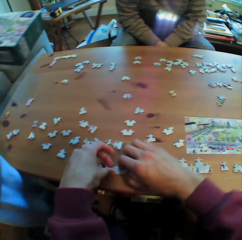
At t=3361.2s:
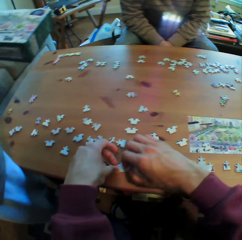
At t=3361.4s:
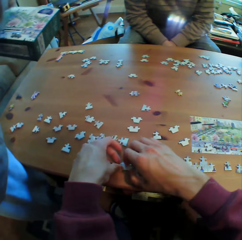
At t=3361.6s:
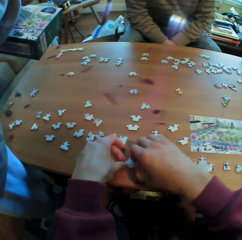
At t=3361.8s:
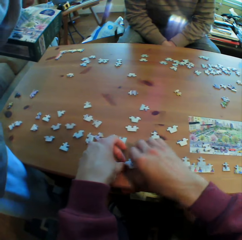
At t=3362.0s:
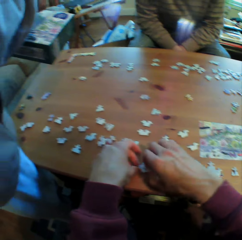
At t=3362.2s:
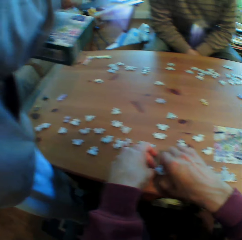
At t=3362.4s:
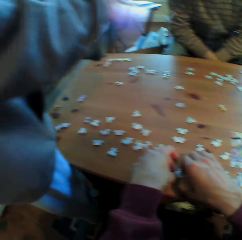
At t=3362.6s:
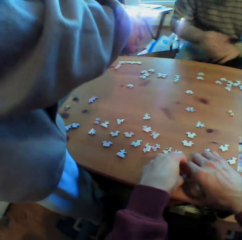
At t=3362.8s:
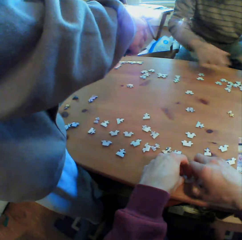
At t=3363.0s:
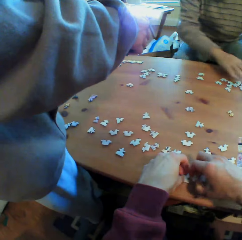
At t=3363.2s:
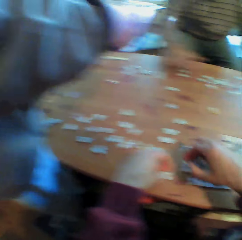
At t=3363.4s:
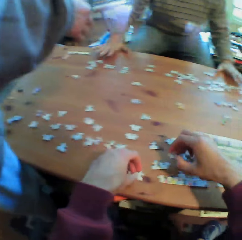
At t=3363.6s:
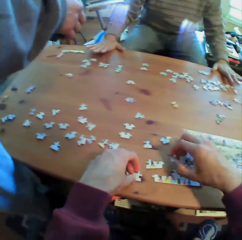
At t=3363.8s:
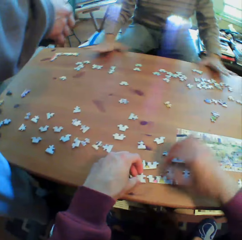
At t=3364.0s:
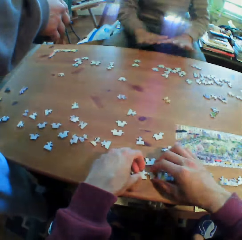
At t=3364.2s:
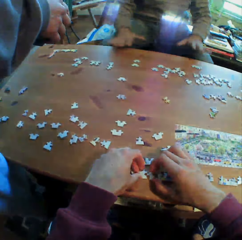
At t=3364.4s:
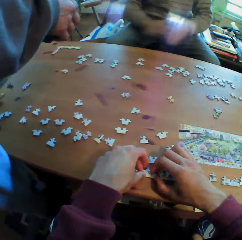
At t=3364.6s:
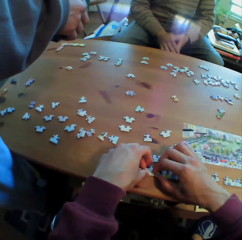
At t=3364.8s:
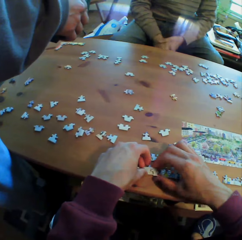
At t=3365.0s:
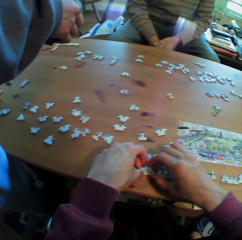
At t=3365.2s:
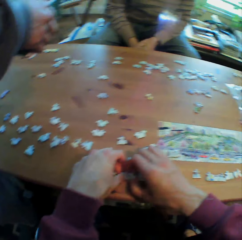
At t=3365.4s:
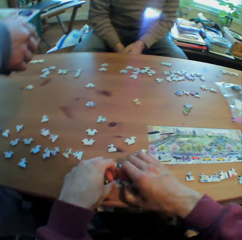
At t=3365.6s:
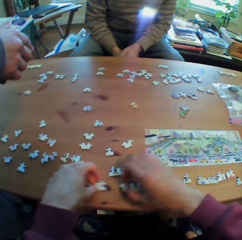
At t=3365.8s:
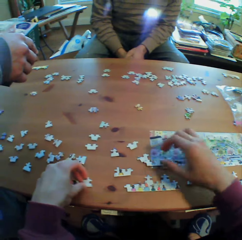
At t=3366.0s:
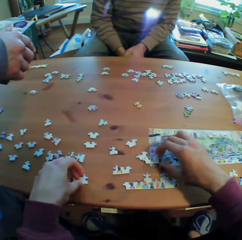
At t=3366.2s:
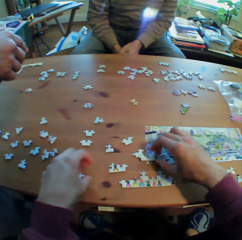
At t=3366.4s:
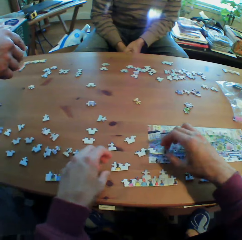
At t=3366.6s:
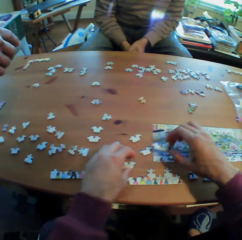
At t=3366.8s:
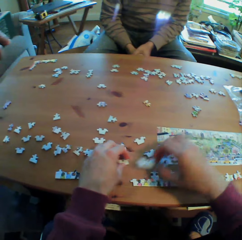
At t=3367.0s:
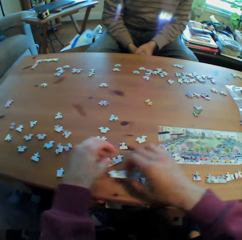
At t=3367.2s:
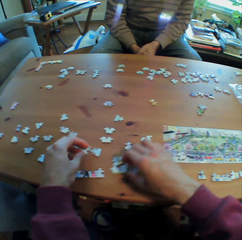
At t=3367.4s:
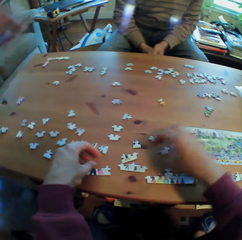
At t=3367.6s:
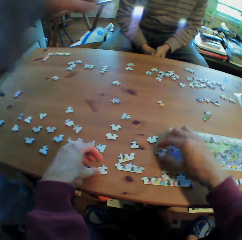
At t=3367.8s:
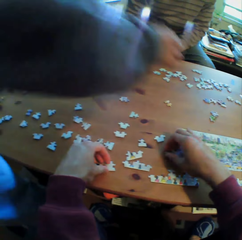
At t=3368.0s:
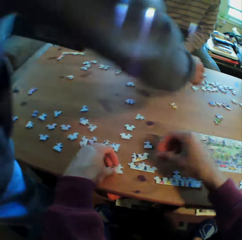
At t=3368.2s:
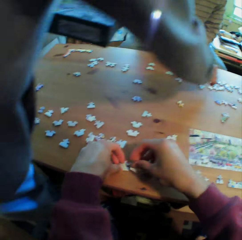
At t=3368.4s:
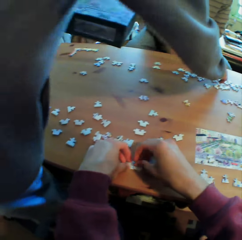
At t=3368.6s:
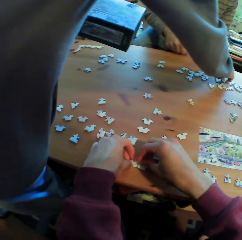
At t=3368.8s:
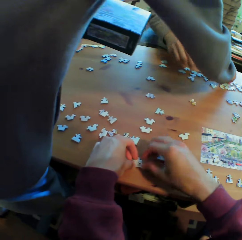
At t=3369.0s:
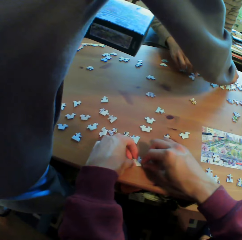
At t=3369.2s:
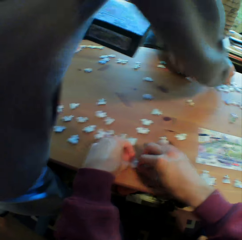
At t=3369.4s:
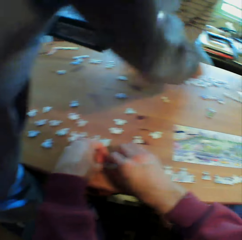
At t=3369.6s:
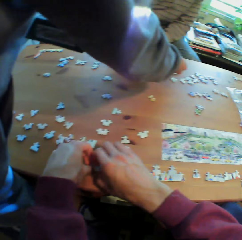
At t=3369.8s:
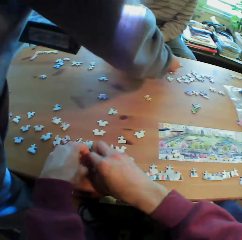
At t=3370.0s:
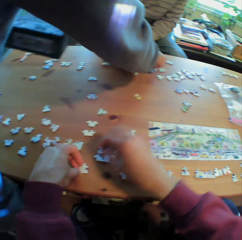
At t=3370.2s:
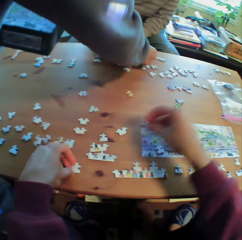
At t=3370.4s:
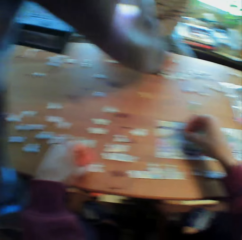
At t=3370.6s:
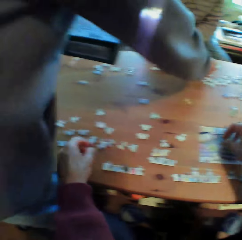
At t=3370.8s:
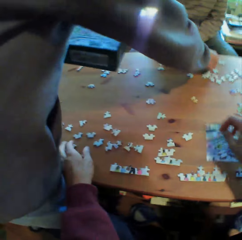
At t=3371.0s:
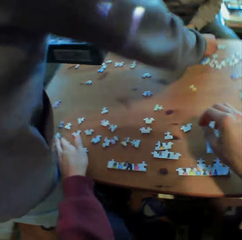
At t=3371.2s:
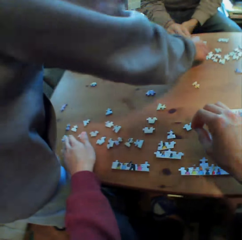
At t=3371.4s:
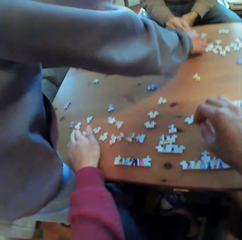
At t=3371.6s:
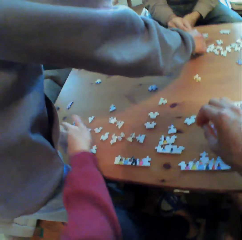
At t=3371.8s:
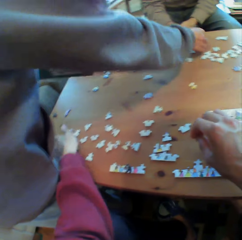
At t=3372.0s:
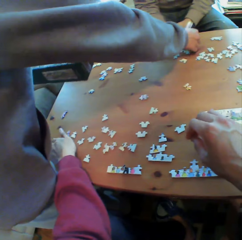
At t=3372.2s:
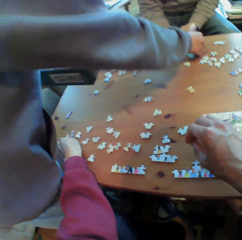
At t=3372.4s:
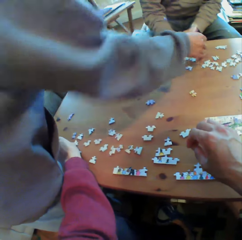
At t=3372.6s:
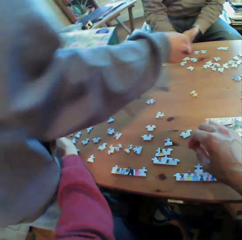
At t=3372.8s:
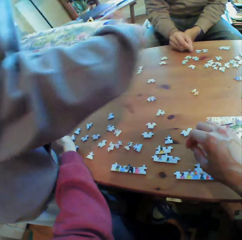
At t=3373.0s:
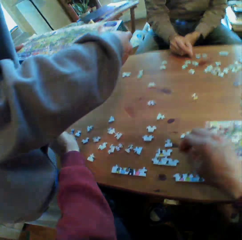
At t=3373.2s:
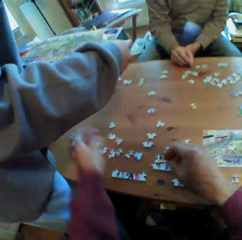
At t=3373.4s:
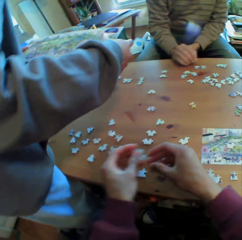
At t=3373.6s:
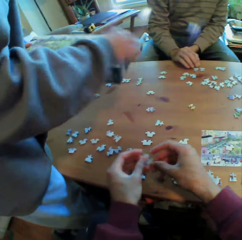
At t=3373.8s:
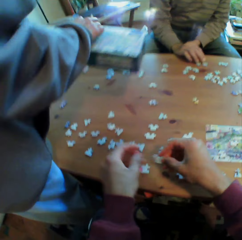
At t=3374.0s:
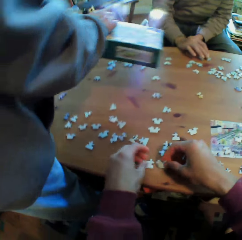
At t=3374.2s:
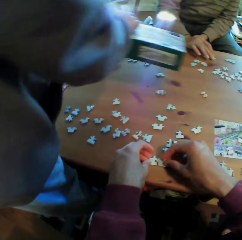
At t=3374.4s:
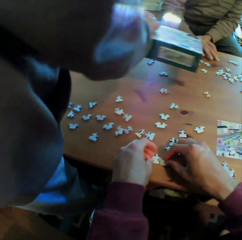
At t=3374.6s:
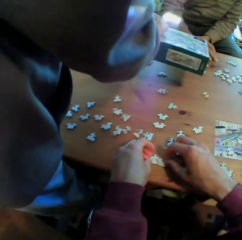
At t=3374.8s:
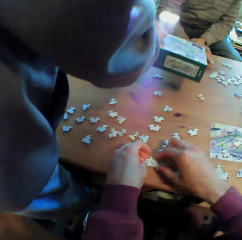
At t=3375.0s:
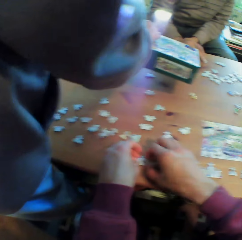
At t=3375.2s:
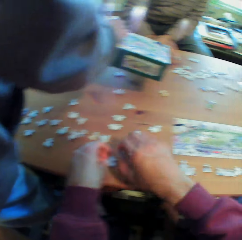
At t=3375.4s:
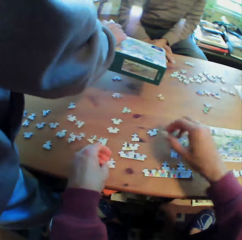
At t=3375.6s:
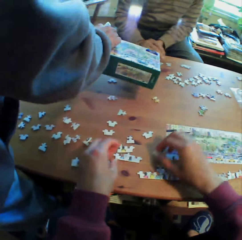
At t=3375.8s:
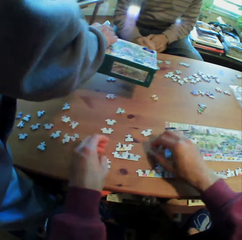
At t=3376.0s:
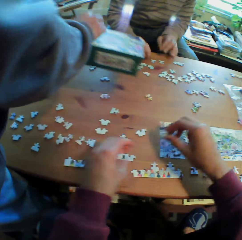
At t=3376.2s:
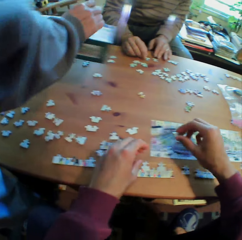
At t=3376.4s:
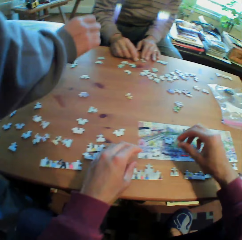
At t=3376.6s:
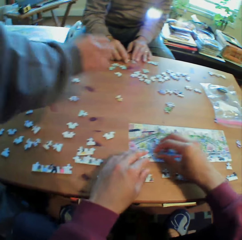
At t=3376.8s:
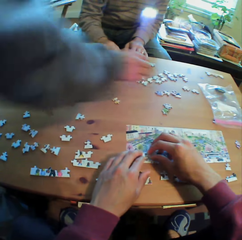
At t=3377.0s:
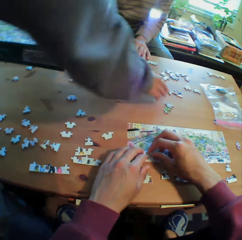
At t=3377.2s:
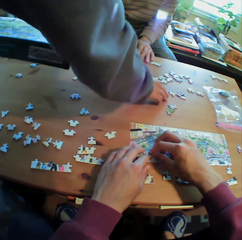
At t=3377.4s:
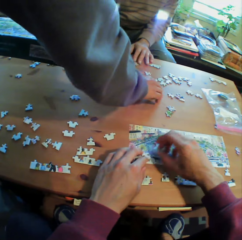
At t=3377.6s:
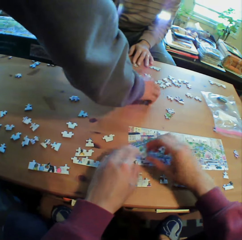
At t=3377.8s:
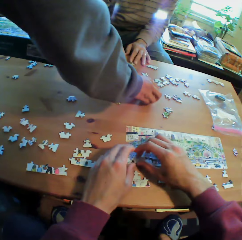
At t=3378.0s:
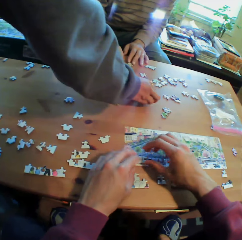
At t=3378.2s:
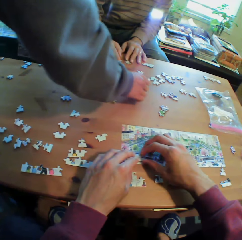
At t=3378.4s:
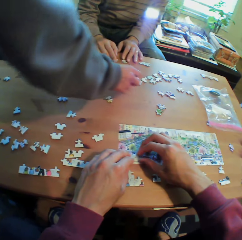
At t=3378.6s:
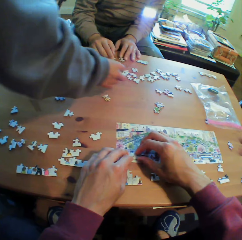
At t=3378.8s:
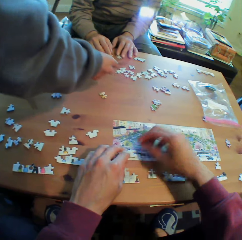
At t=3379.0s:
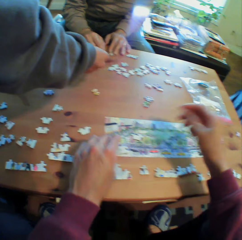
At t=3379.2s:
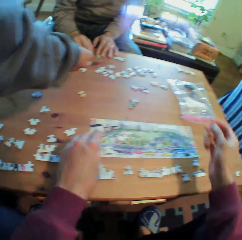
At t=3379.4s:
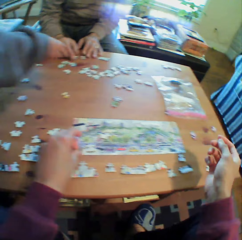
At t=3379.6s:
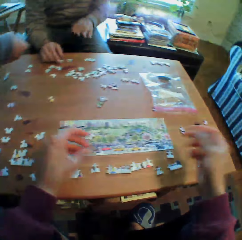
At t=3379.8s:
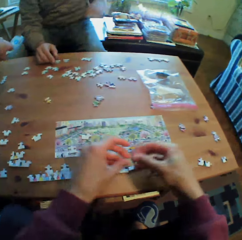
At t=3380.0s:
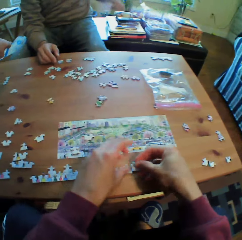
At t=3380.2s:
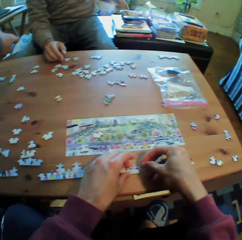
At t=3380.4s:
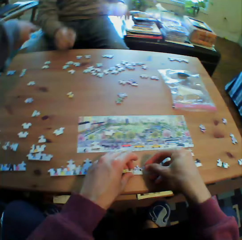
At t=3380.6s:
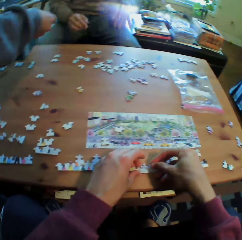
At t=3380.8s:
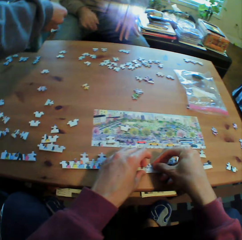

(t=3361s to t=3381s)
The camera wearer plays puzzle. A man holds the box. Another man holds the puzzles on the table. The other man puts his hands together. The other man talks. The first man arranges the puzzles on the table. The other man arranges the puzzles on the table. The first man shows the box to the other man. The first man arranges the puzzles on the table.

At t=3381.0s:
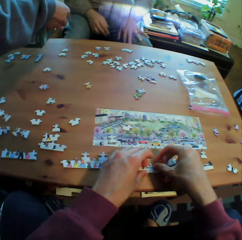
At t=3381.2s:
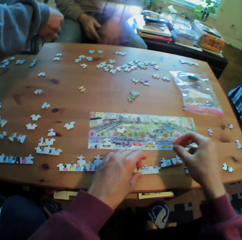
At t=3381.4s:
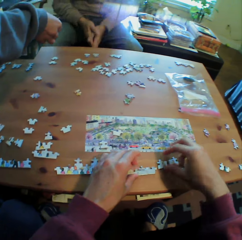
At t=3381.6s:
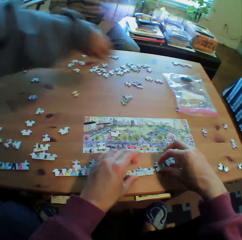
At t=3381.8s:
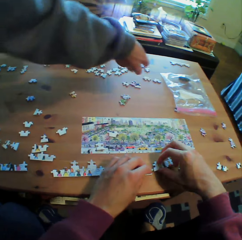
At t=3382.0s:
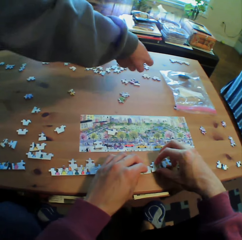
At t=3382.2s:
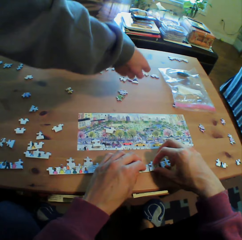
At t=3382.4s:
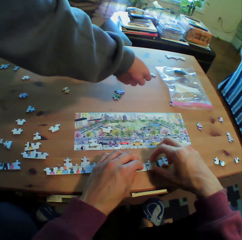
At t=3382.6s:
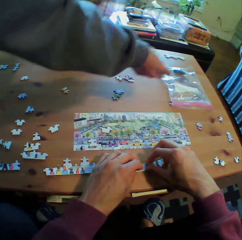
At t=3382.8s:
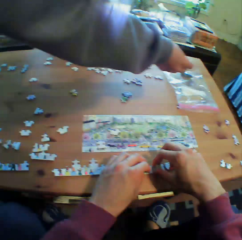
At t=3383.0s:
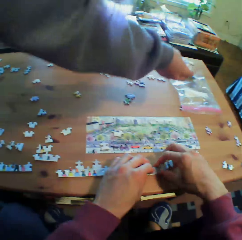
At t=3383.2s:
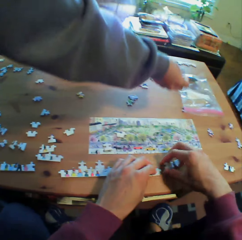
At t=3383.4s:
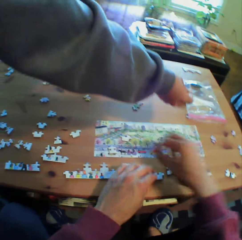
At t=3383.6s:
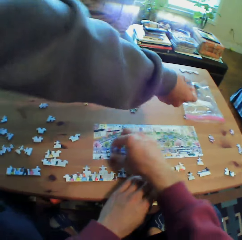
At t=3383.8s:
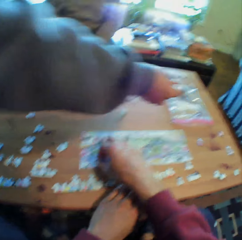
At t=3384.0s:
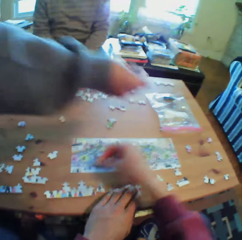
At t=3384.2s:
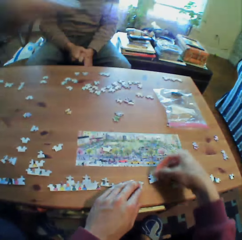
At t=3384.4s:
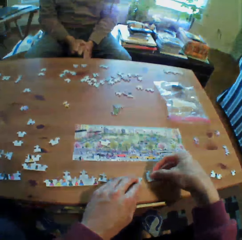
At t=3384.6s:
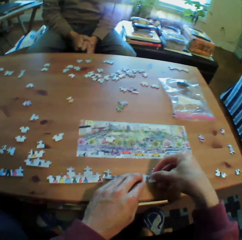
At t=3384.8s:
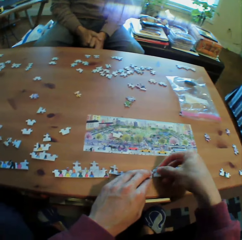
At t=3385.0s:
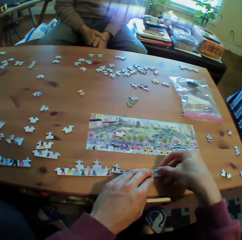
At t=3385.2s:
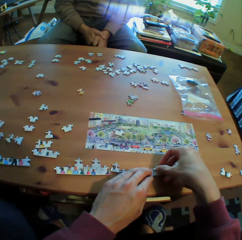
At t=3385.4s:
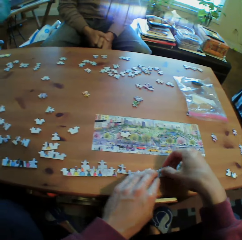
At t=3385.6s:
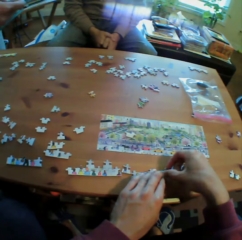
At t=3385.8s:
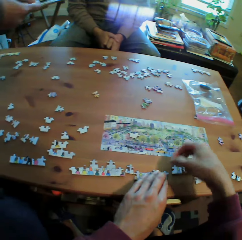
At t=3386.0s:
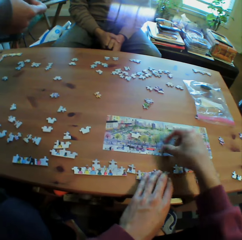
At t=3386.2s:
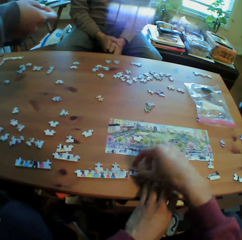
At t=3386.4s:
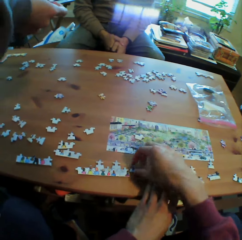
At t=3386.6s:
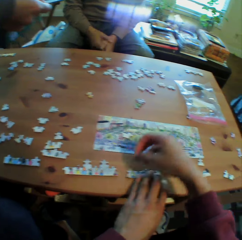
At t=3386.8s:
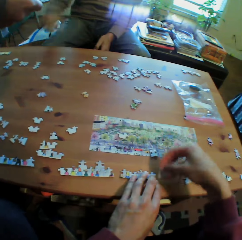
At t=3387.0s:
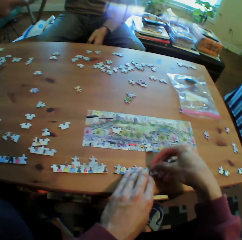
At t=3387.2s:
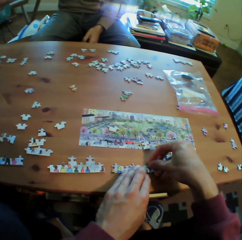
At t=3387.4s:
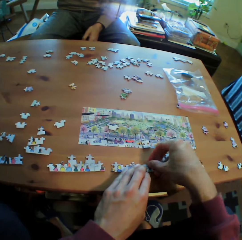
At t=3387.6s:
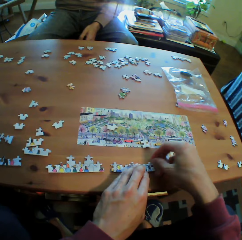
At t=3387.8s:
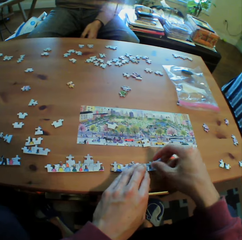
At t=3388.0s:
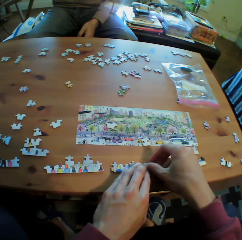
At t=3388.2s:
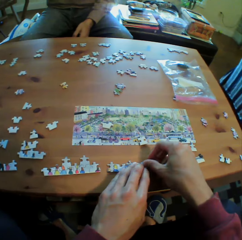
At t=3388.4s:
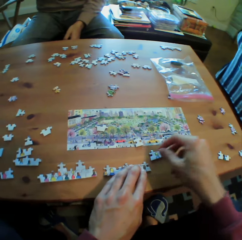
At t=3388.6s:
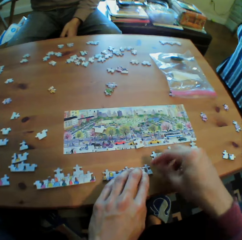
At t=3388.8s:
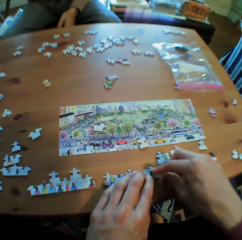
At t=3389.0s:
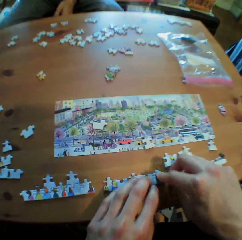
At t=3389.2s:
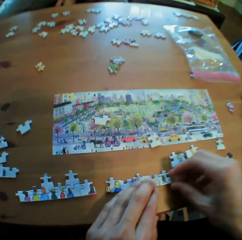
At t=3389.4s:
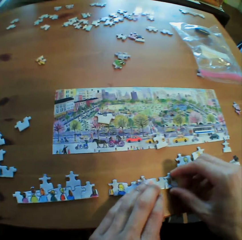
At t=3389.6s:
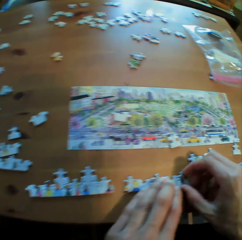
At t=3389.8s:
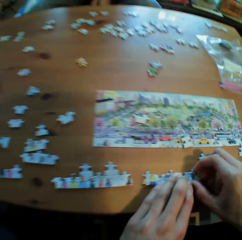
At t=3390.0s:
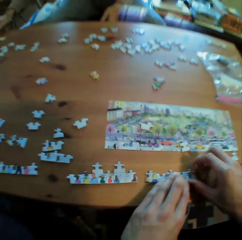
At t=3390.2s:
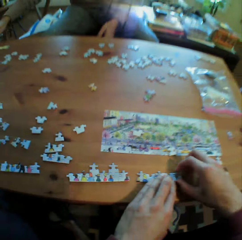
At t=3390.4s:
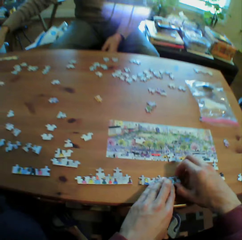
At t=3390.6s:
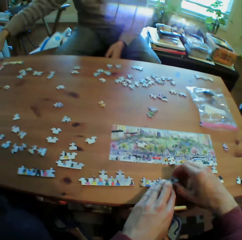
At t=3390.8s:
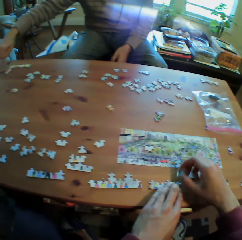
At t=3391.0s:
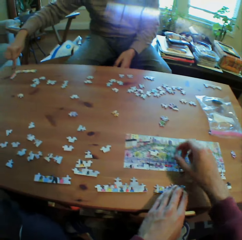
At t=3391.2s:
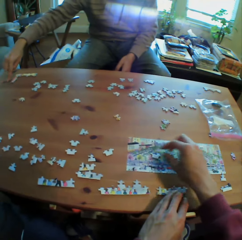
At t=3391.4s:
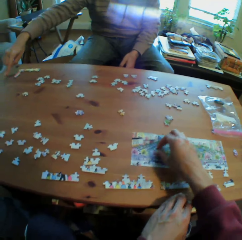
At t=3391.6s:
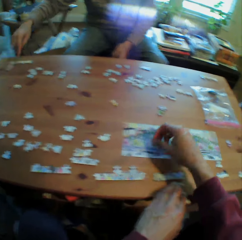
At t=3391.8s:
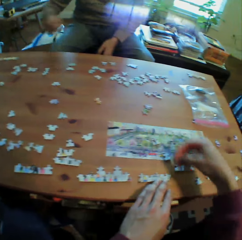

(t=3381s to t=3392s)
A man compares a puzzle to another on the table. A person puts a puzzle aside. The first man shows the box to another man. The other man holds his hands together. The first man holds the box. The other man stretches his hand. The camera wearer talks to the person.
